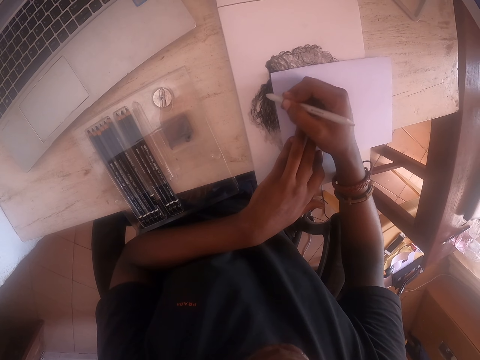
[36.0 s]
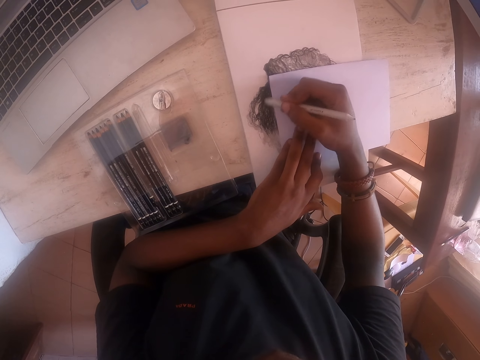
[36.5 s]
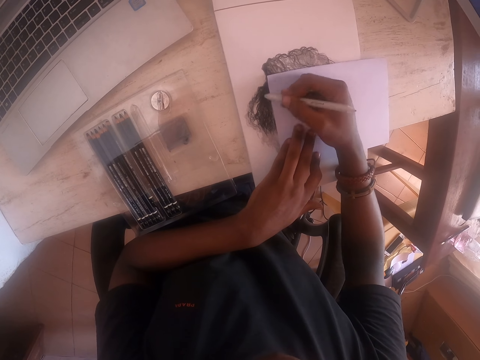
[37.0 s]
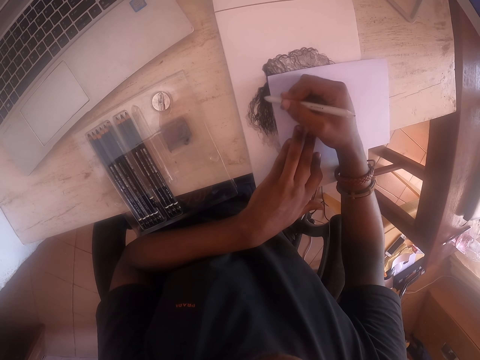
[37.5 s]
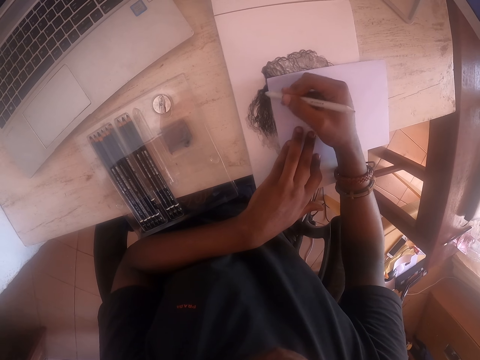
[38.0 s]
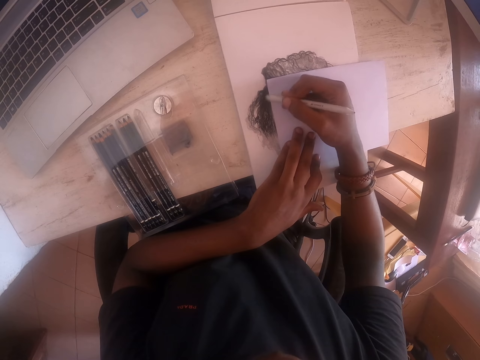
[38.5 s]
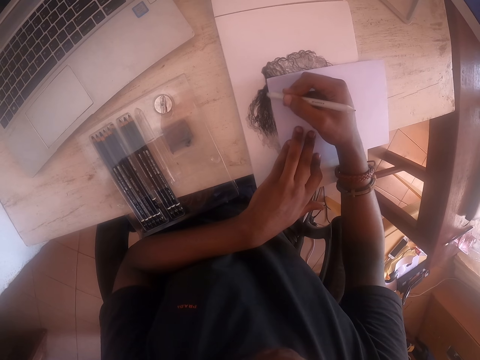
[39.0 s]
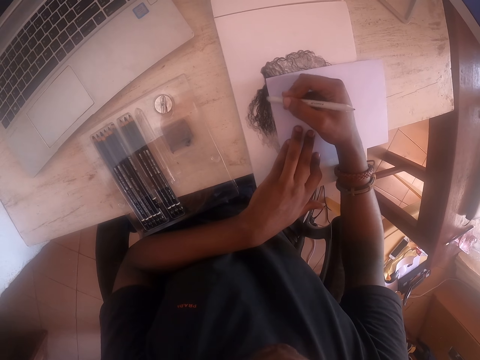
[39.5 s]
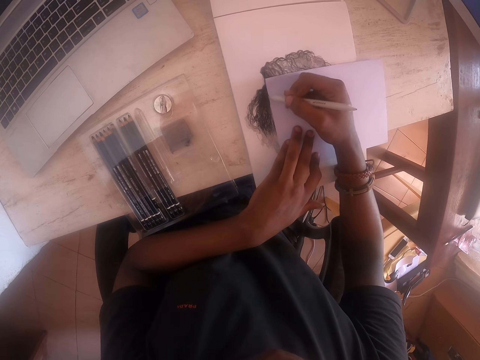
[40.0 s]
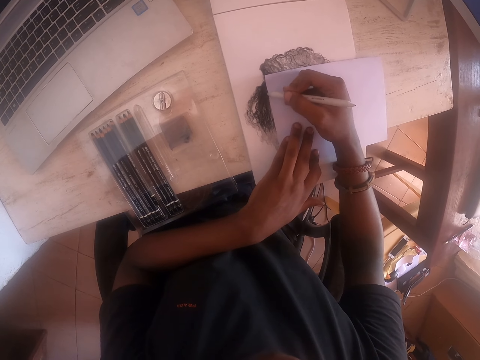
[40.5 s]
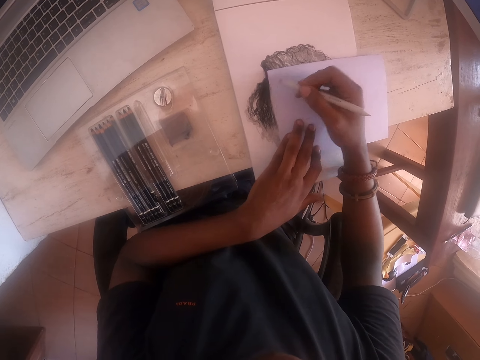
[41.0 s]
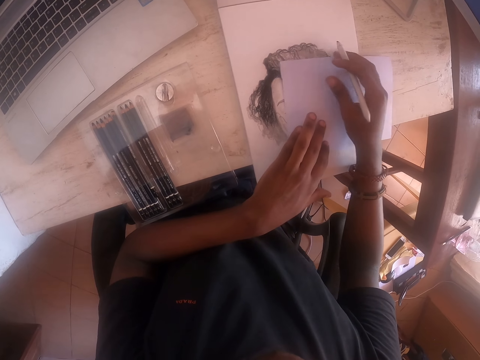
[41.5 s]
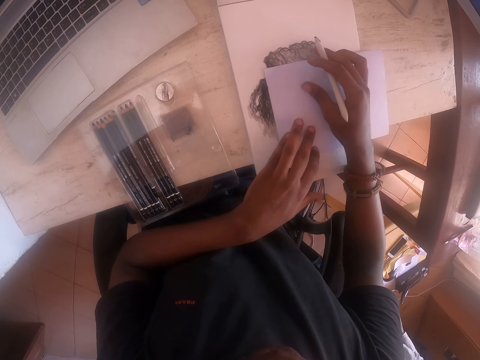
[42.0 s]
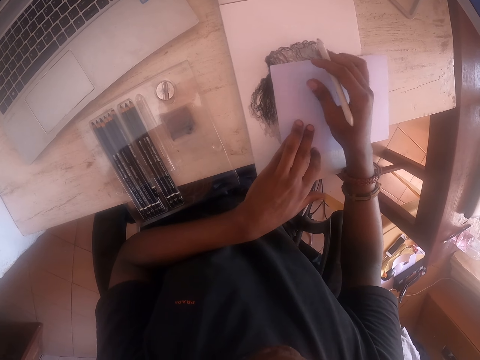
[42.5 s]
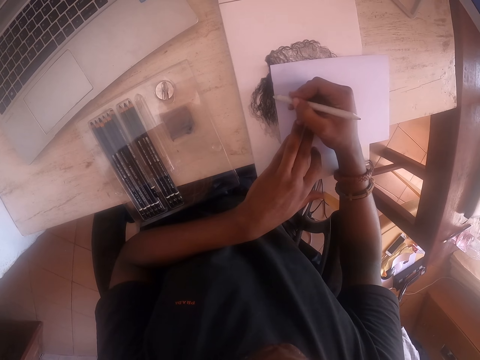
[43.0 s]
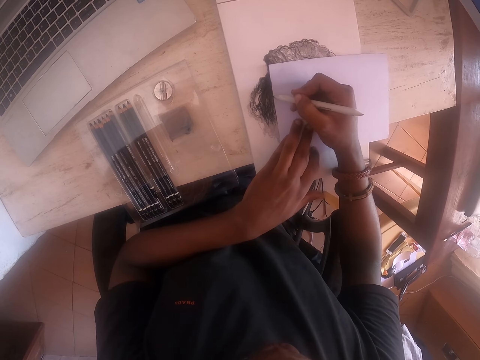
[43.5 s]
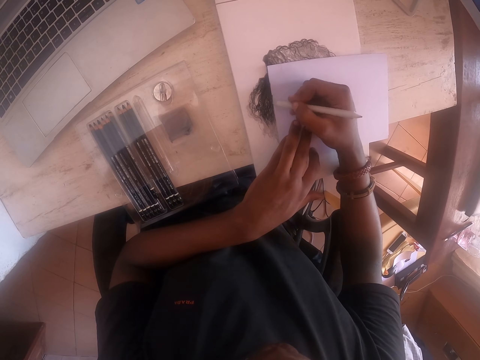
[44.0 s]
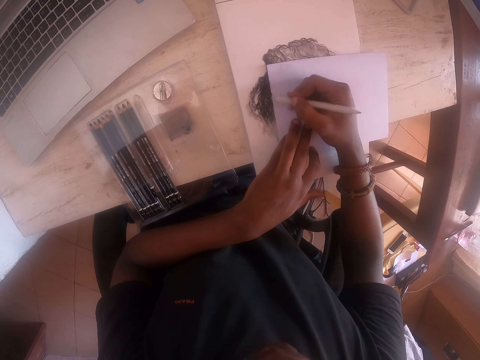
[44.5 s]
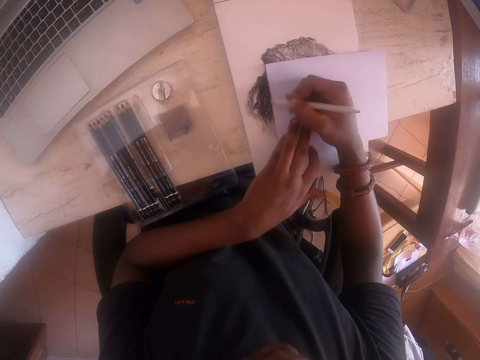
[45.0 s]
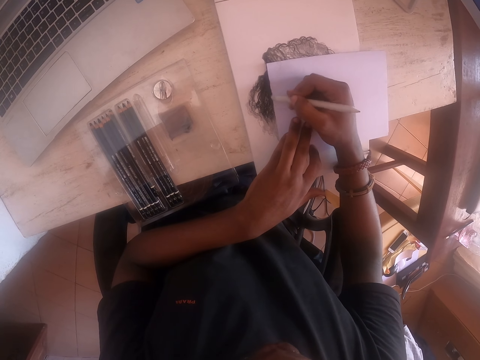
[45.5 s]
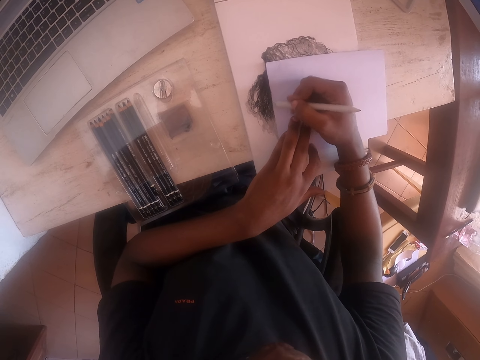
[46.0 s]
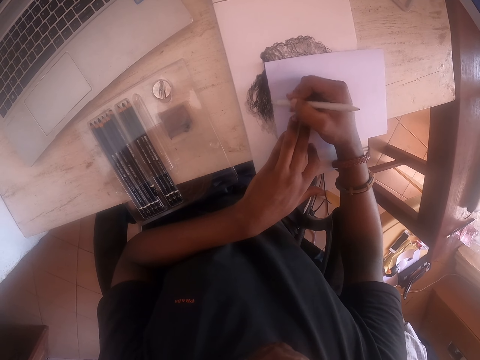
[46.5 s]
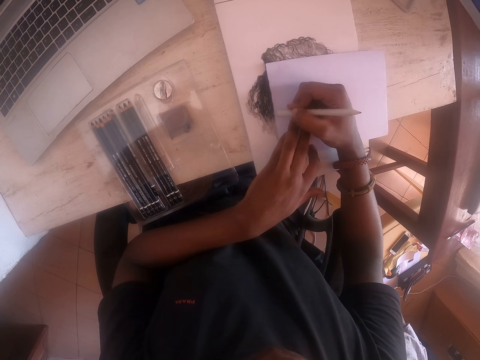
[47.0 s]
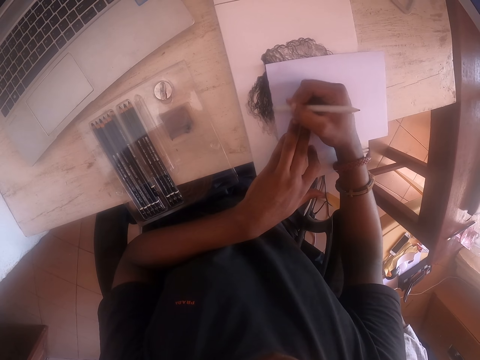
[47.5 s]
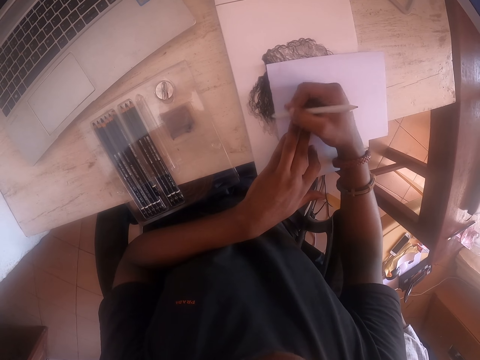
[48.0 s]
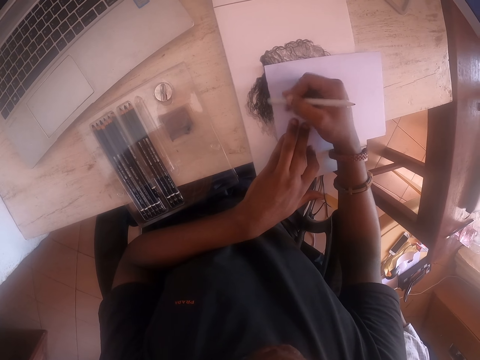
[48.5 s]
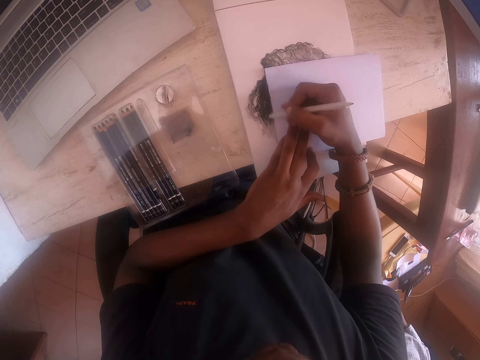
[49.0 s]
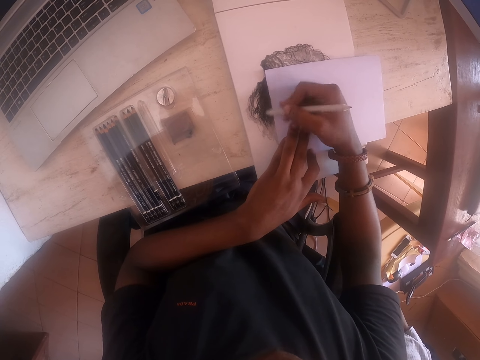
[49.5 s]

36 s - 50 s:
The camera wearer moves a piece of paper on a picture. They lift the piece of paper from a drawing and place the piece of paper on the drawing. They color the drawing in the notebook with a coloring pencil.

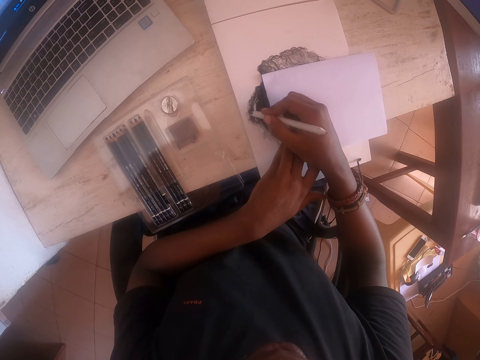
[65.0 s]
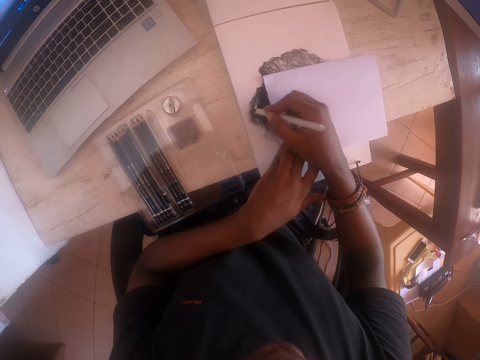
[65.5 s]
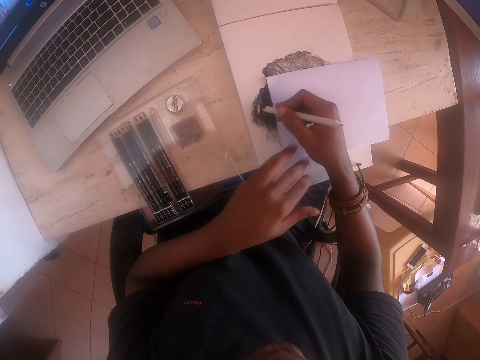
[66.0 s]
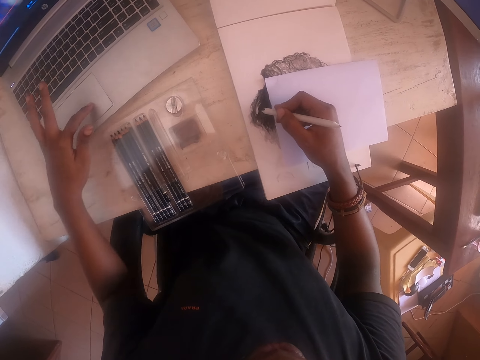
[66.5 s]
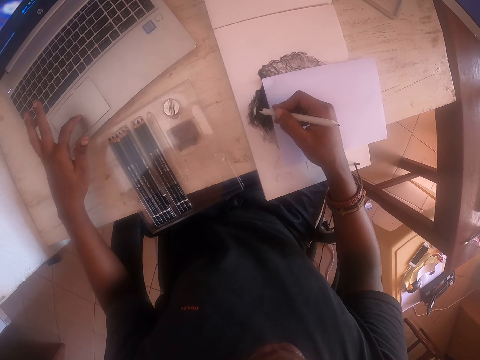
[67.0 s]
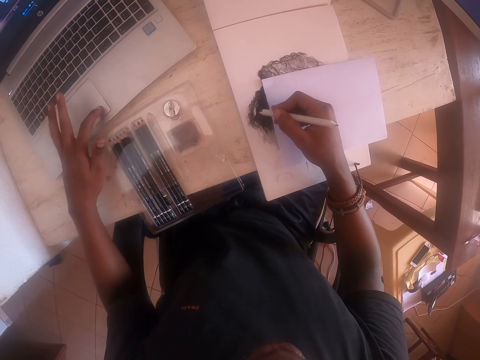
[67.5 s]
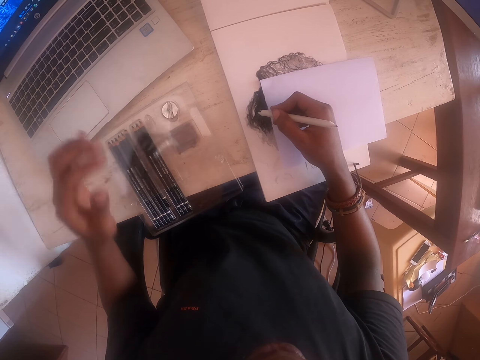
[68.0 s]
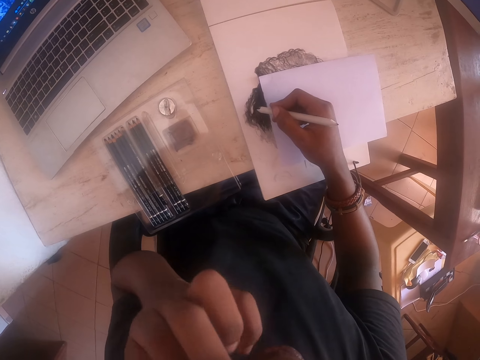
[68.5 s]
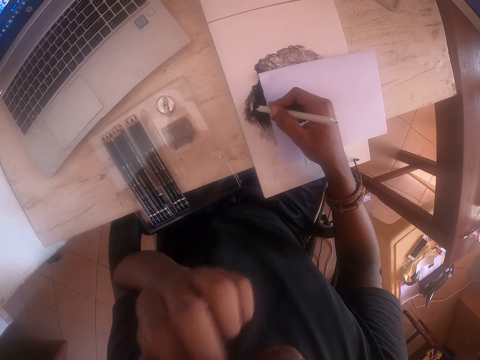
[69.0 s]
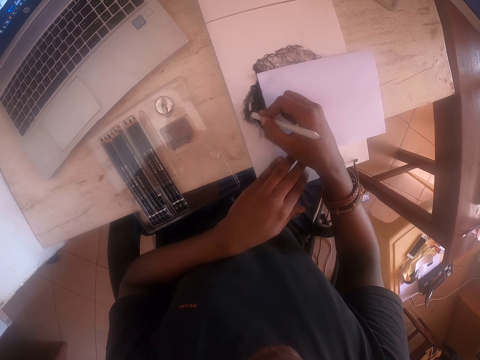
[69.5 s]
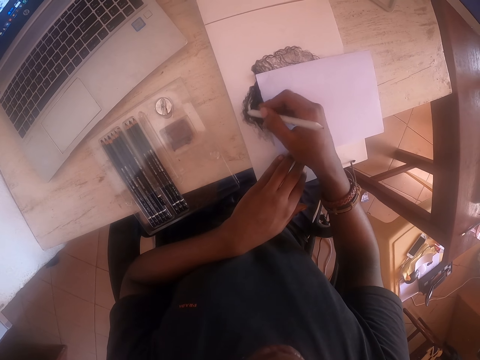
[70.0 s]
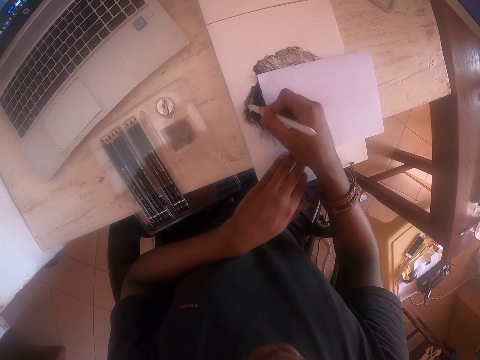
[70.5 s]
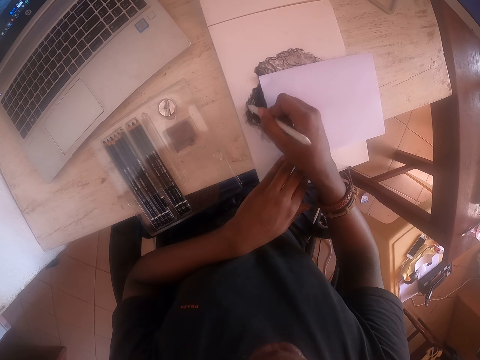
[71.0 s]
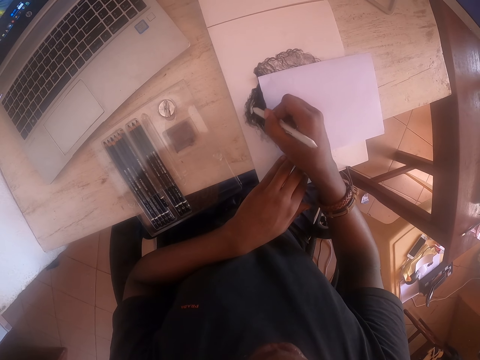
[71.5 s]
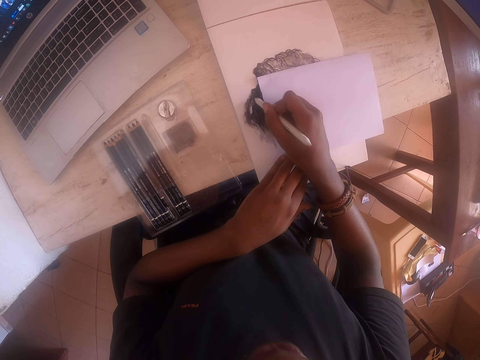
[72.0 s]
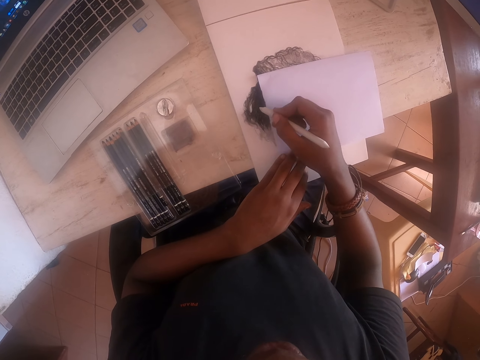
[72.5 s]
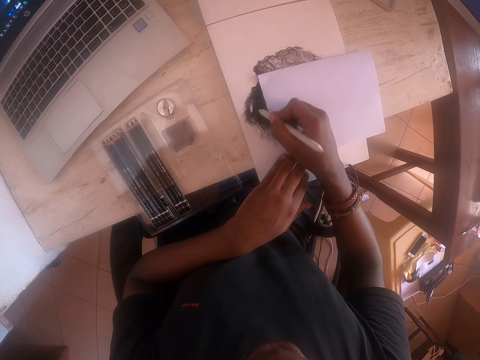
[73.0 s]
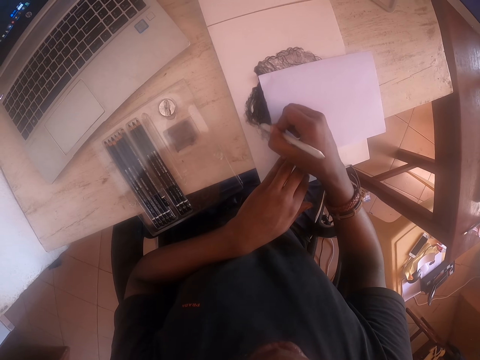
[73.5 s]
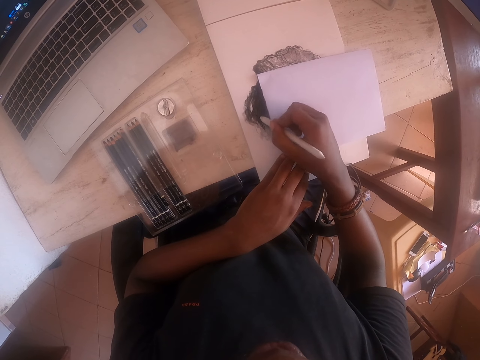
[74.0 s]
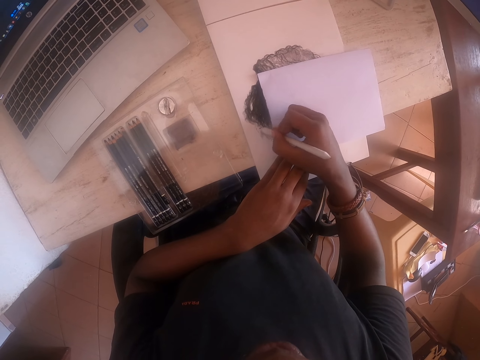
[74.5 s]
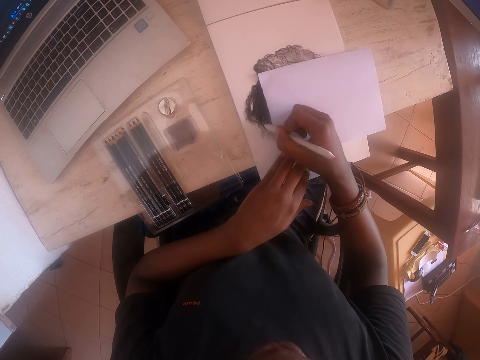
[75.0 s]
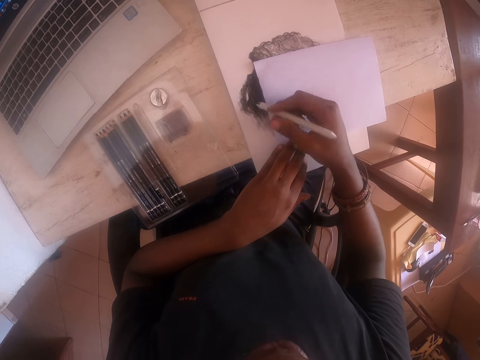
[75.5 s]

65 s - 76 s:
The camera wearer touches a laptop keyboard. He operates the laptop on the table. He scrolls the laptop. He touches his face. He scratches his nose. He colors a drawing in the notebook with a coloring pencil.

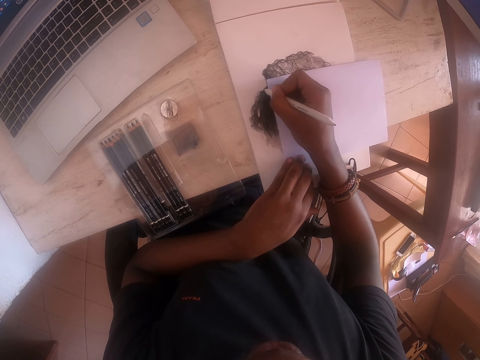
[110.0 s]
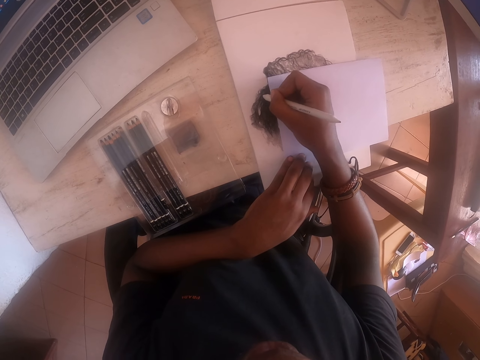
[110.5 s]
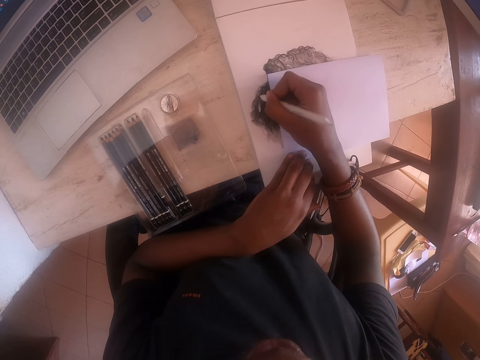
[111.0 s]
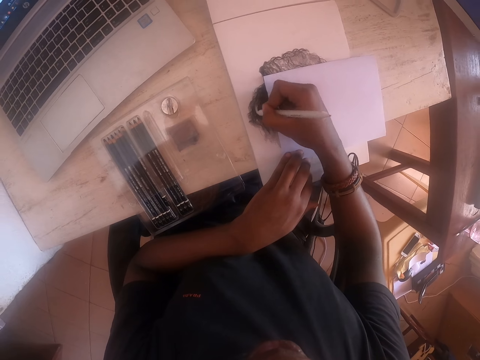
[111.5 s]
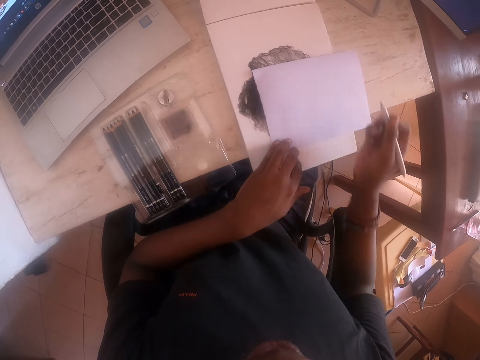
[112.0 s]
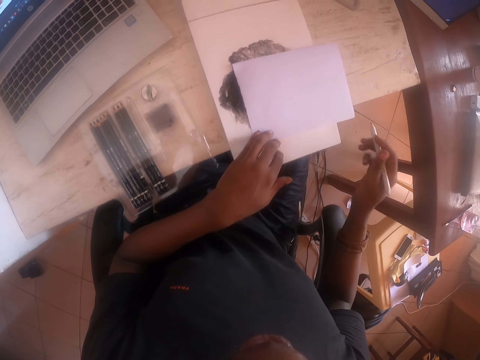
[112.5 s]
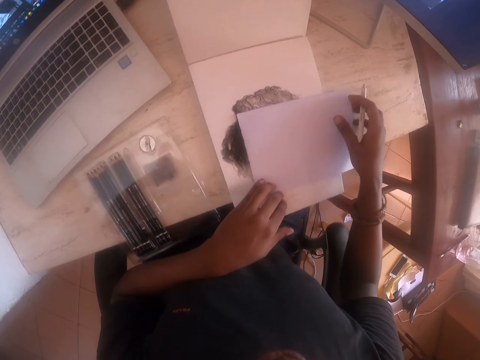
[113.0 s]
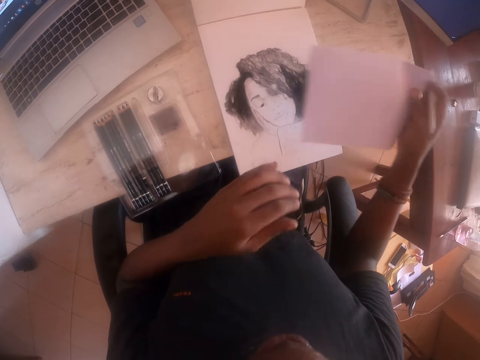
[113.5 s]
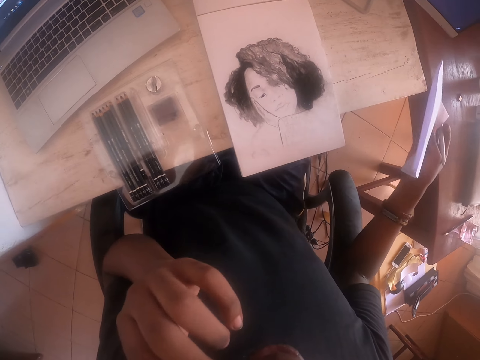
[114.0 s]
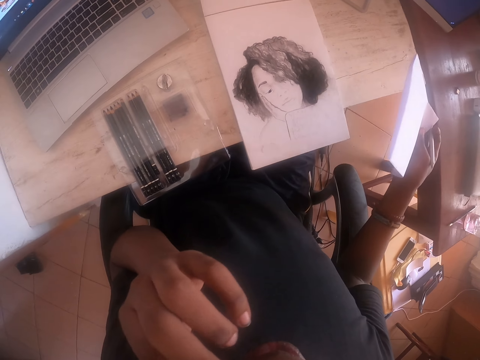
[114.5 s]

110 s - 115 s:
The camera wearer moves a hand. He looks at a drawing. He lifts a piece of paper from the drawing. He looks at the drawing. He touches his face.
